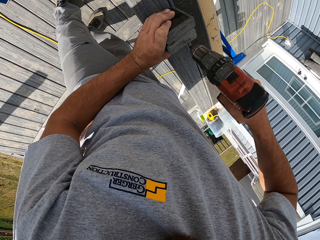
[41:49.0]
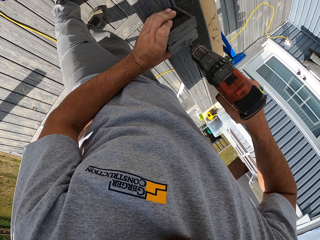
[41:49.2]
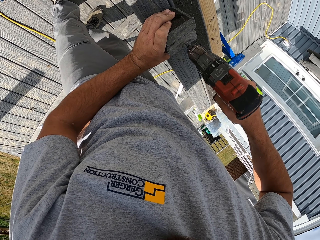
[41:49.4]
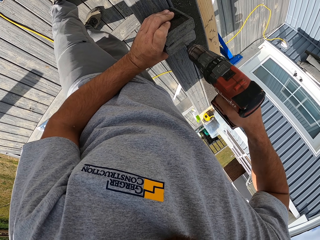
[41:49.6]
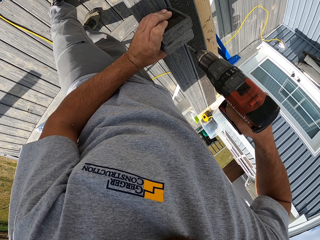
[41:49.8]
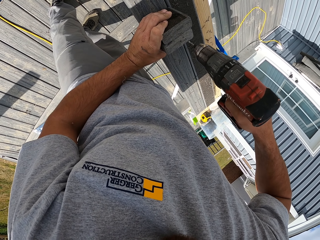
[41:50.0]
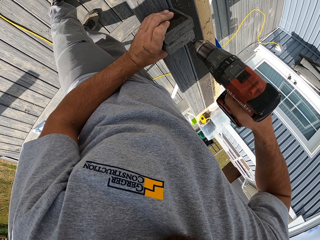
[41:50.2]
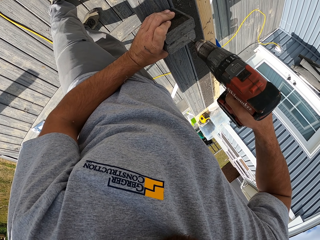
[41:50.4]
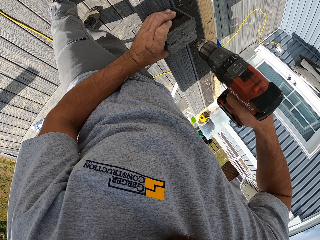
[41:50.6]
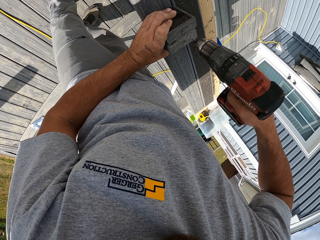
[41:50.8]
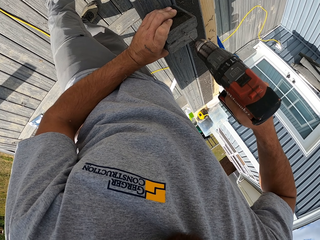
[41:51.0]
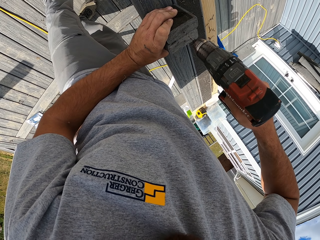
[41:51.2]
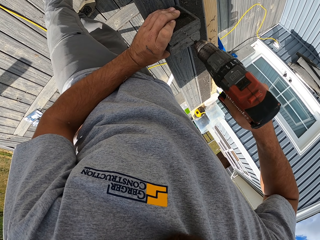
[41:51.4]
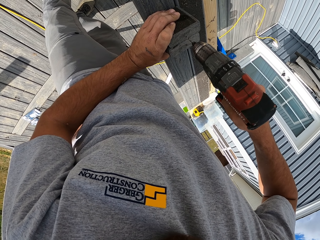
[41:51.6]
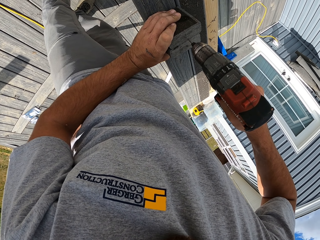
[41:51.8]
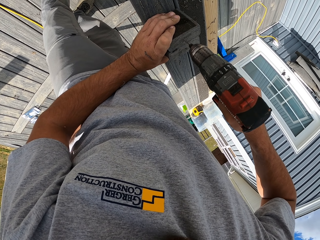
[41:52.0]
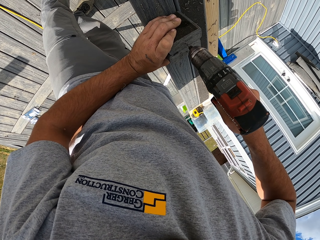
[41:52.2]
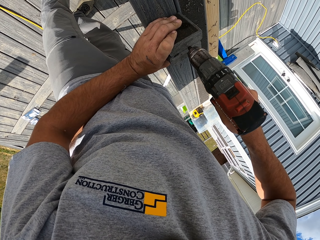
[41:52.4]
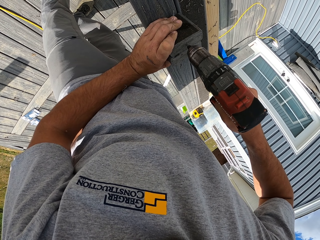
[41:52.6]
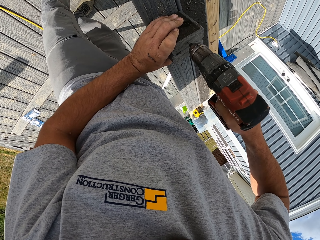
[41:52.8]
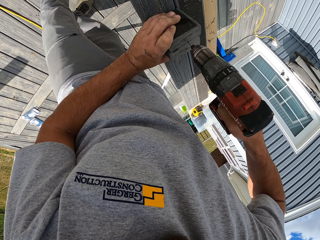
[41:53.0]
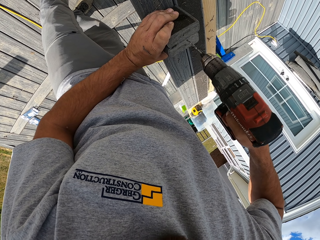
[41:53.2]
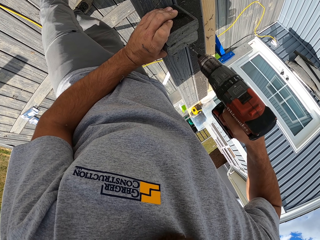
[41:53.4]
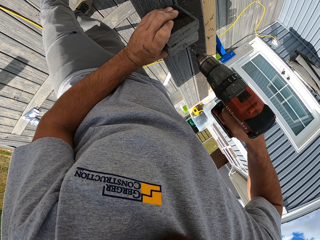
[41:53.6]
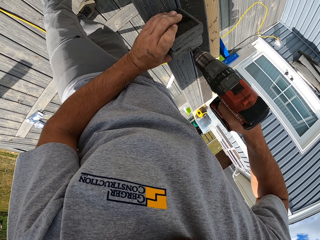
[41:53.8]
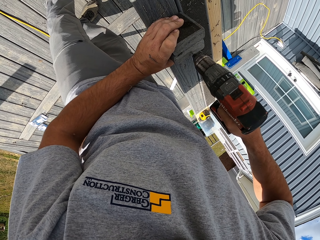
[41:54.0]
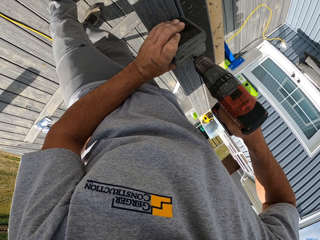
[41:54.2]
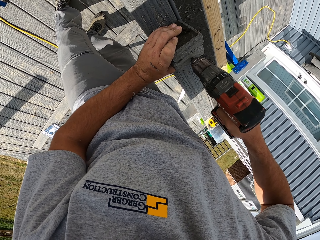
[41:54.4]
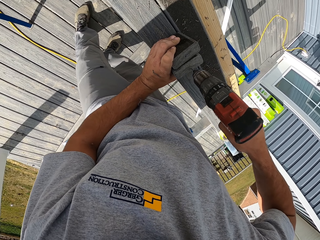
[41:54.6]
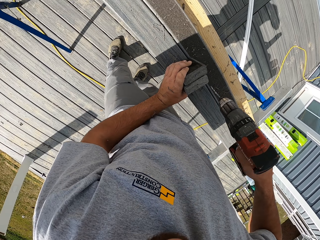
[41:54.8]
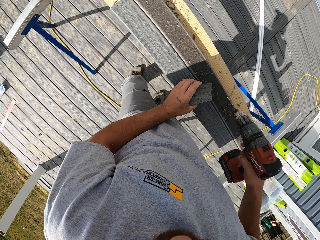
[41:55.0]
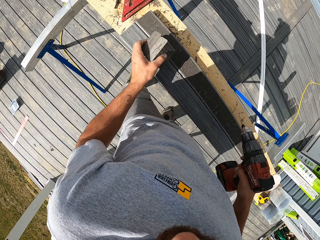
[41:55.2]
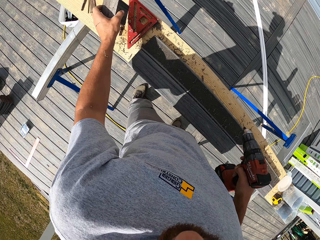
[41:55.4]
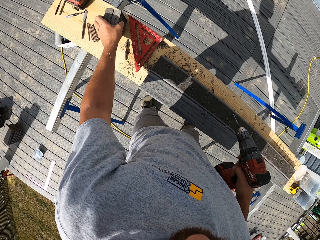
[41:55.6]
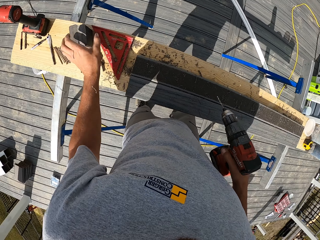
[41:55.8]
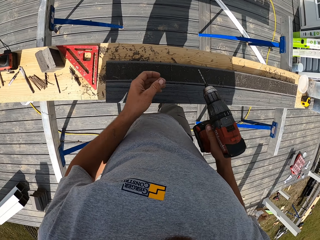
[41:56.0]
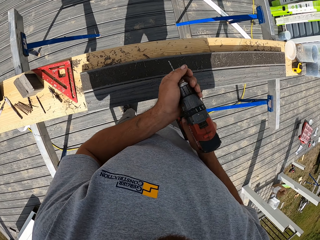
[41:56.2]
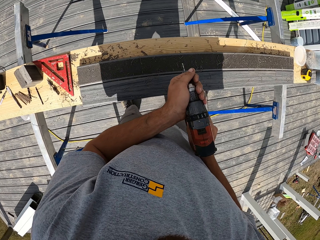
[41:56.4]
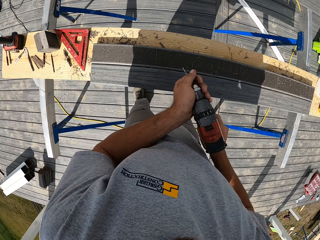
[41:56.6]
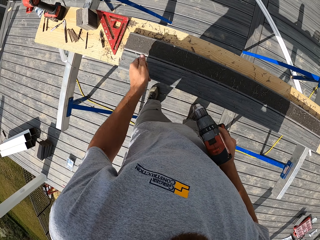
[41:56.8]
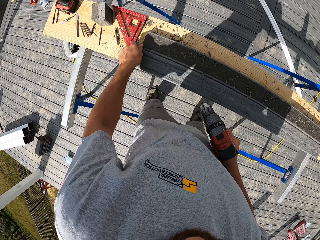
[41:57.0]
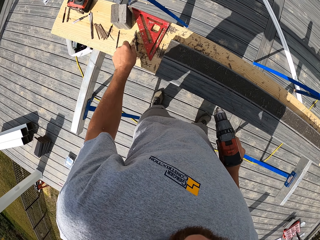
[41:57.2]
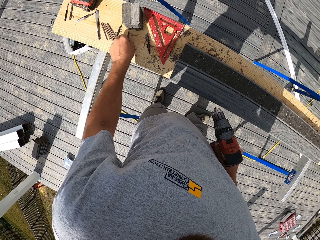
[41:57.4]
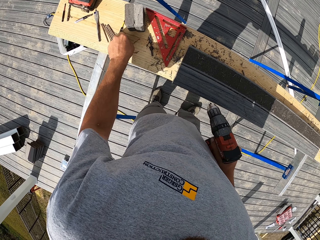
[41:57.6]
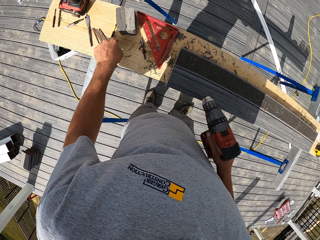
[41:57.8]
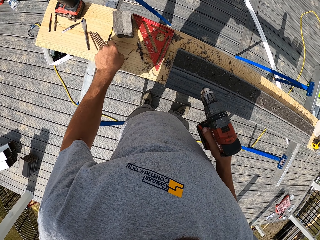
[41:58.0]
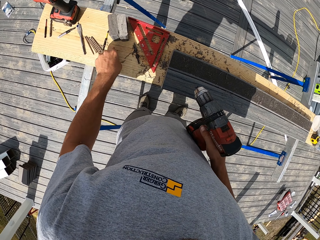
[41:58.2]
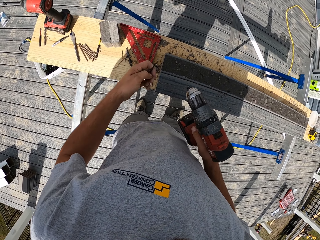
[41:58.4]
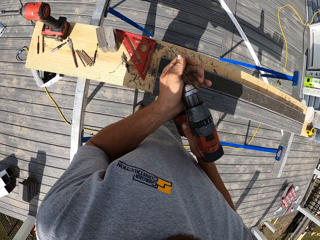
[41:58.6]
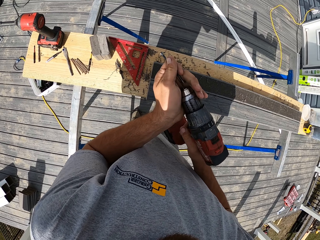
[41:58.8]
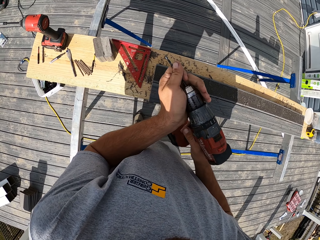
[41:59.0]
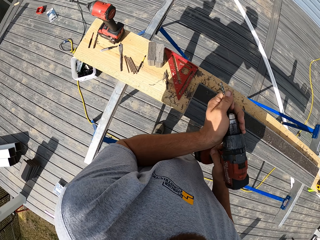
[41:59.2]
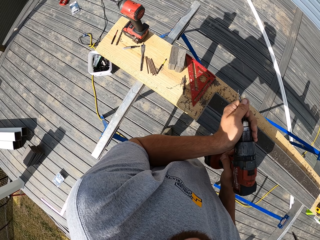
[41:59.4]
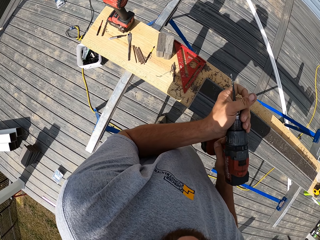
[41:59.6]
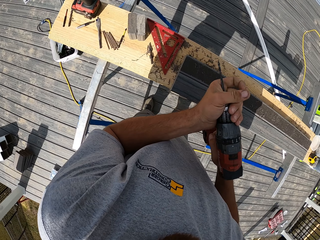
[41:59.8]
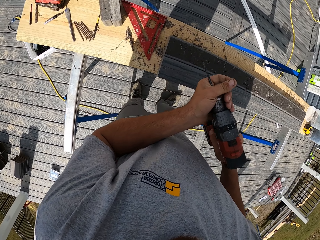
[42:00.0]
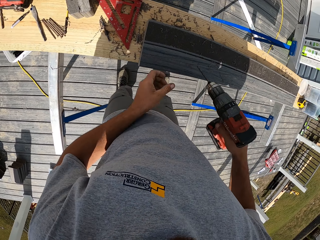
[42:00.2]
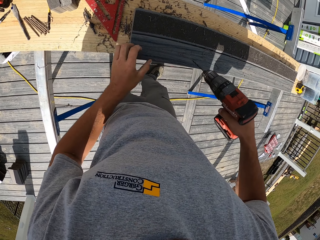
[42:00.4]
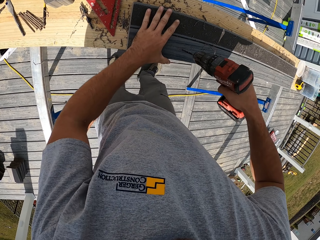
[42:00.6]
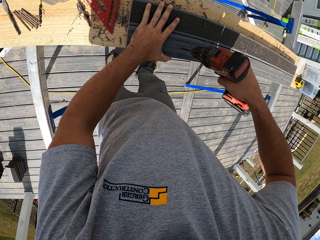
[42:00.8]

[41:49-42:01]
The camera wearer lifts up the rail and lifts up the drill. They place the wood on the wood. They hold the drill. They remove the drill bit from the driller. They put the drill bit on the wood. They pick up another drill bit from the wood. They insert the drill bit into the driller.

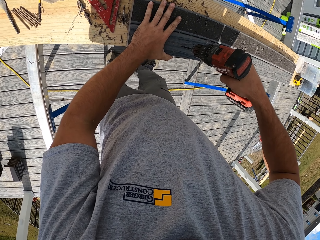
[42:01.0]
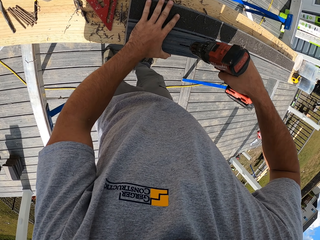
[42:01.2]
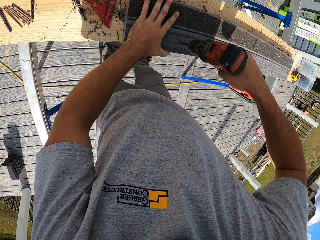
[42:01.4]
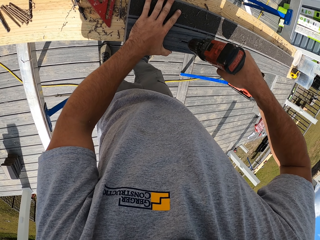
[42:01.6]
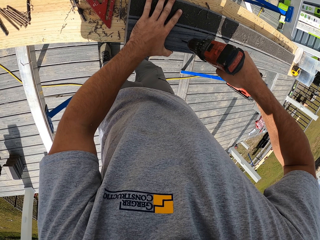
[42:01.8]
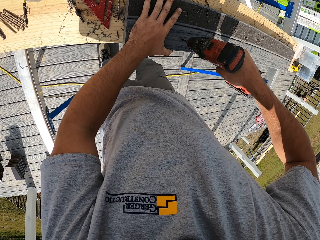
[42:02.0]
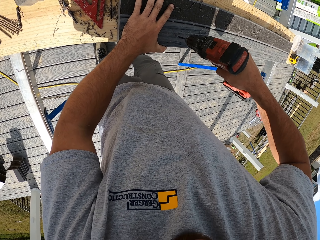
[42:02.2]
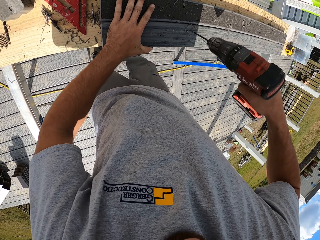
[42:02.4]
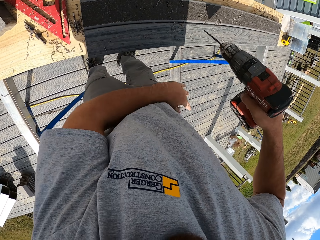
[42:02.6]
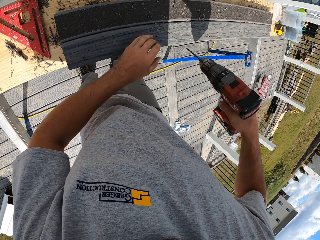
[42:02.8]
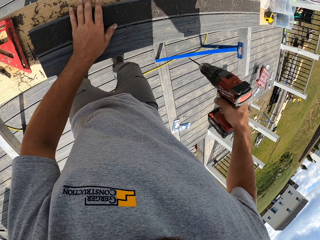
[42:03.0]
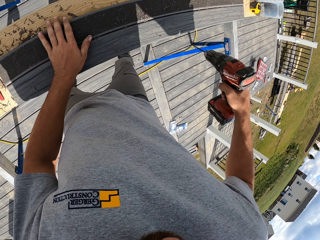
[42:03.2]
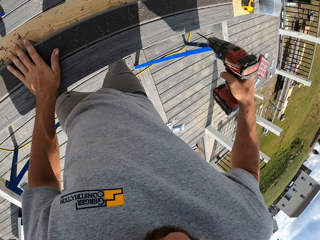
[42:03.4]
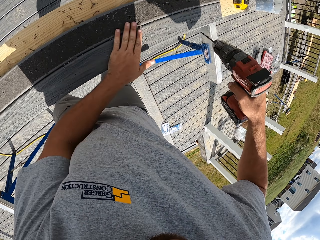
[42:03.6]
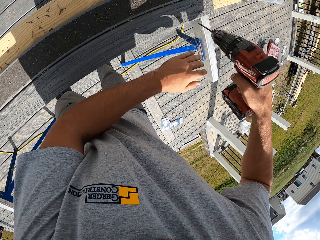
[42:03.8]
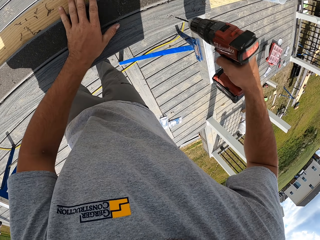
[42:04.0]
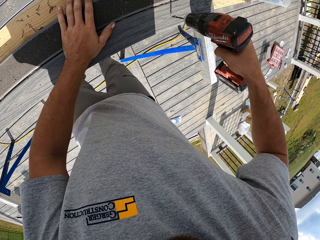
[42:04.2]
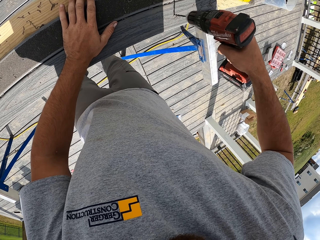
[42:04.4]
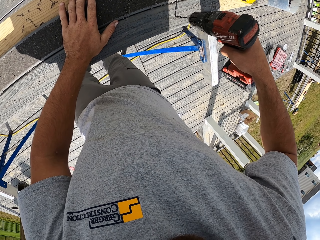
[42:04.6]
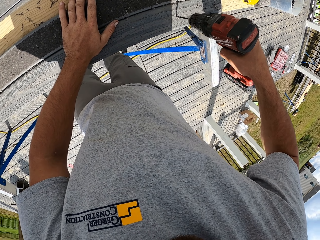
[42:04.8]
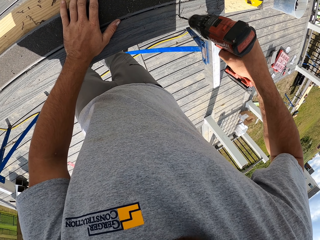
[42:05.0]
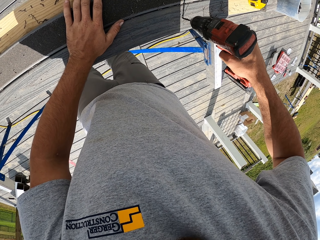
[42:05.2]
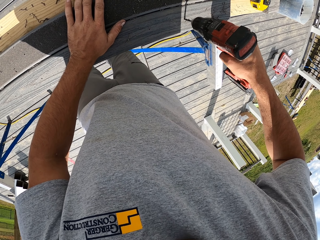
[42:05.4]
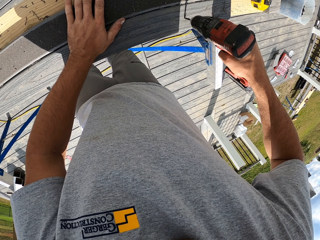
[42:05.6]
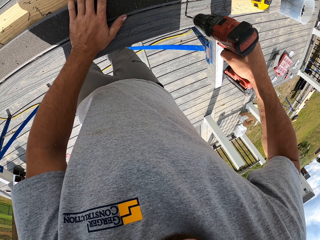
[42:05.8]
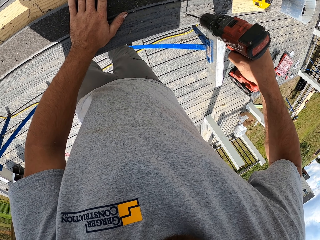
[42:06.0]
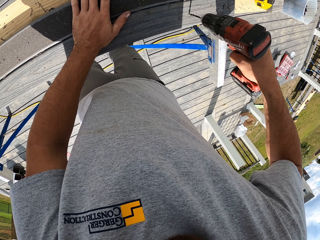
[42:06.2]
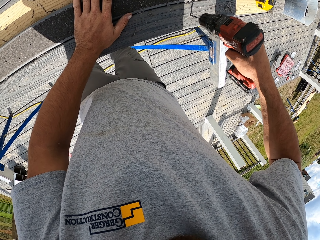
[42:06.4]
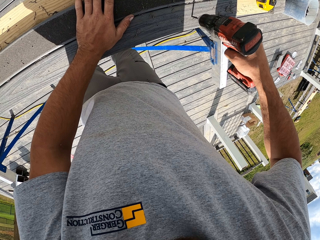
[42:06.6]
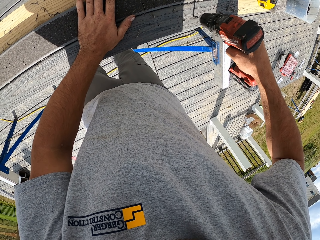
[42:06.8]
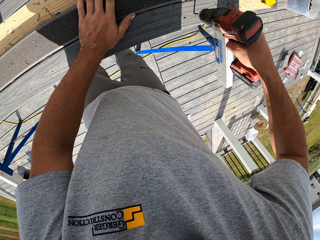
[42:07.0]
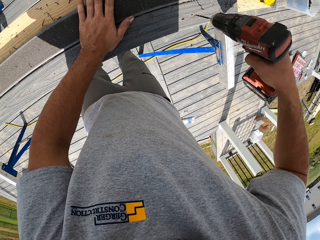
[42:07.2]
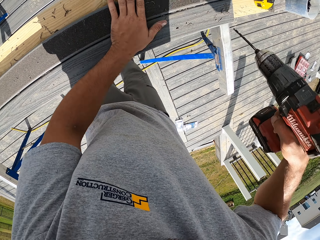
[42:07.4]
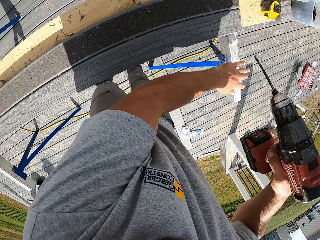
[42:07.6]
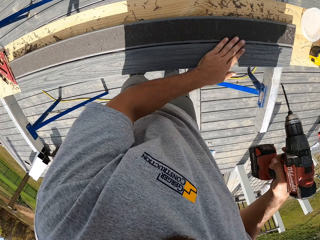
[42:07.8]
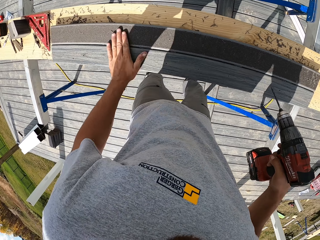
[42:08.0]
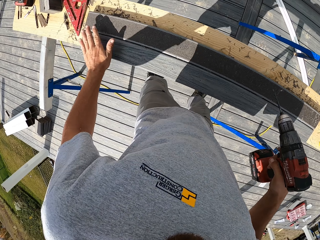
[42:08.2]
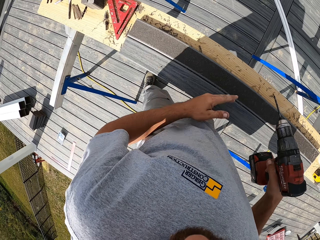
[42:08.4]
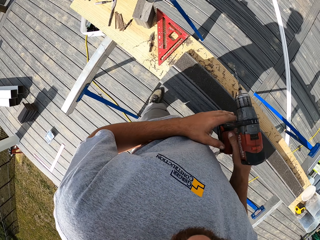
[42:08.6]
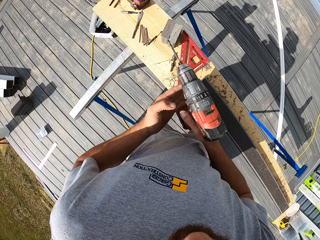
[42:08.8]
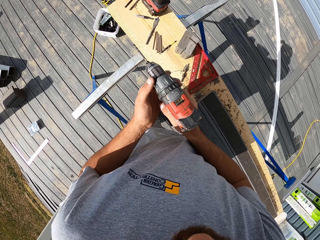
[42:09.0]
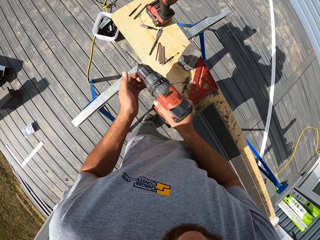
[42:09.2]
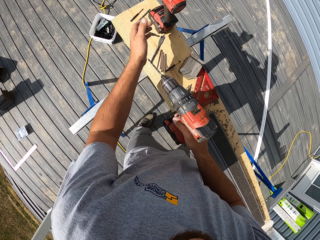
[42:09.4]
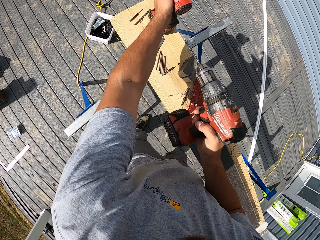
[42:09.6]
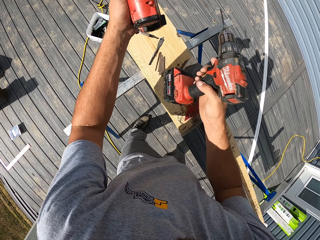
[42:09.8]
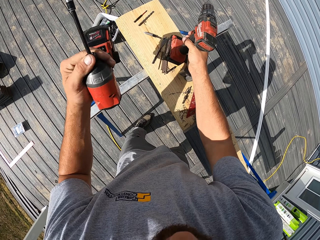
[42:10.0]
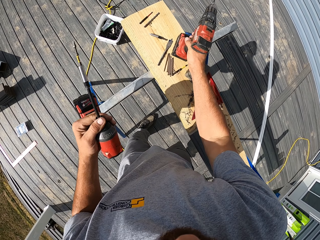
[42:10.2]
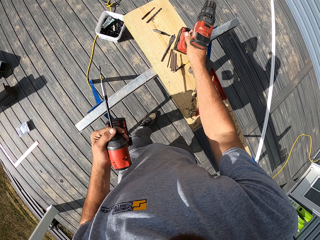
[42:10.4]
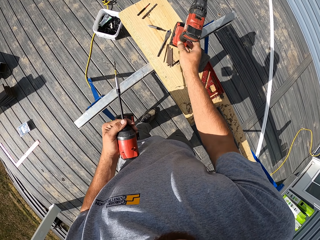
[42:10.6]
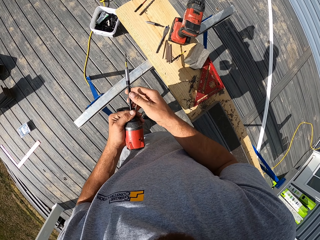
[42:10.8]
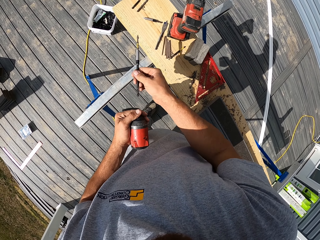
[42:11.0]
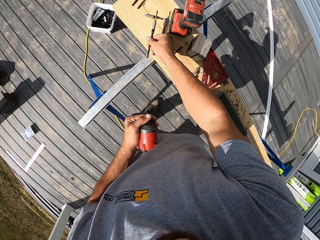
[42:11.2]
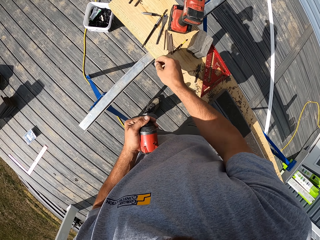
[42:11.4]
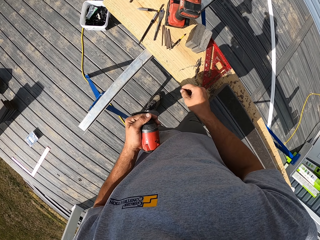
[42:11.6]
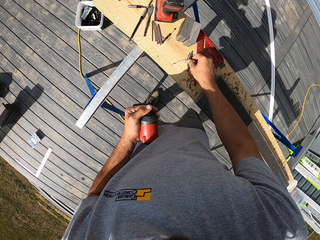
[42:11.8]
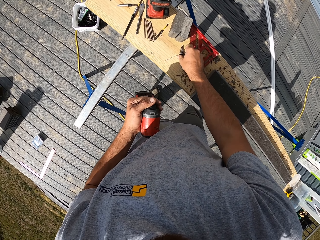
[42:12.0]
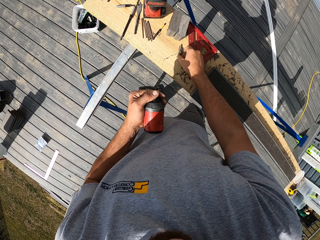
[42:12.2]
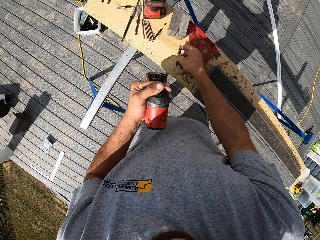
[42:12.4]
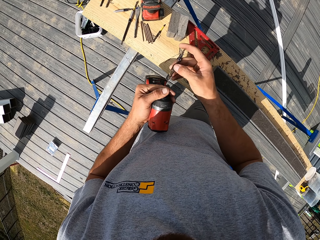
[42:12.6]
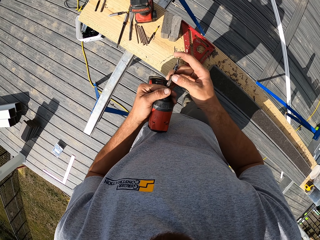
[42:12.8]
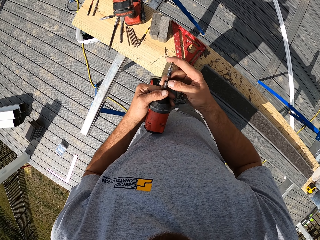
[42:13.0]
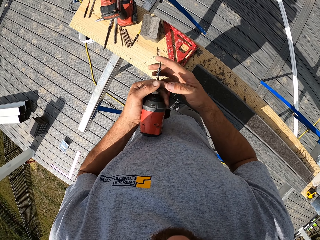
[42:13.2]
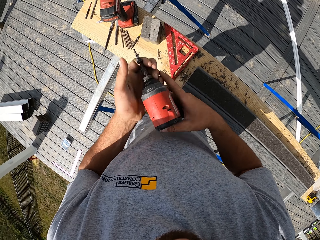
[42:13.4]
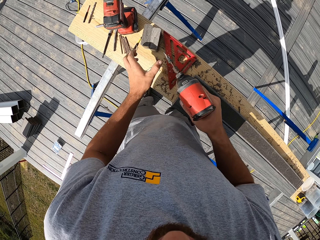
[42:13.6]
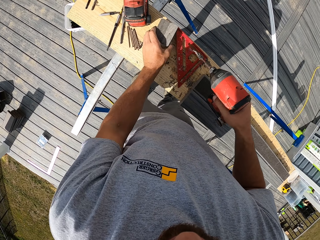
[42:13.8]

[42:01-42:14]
The camera wearer drills the wood. They wipe the wood ash. They drill the wood. They wipe the wood ash. They pick up the driller. They put the driller on the wood. They remove the drill bit from the driller. They pick up another drill bit from the wood. They insert the drill bit into the driller.
